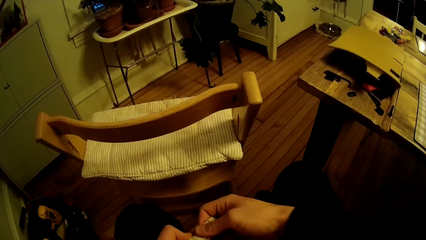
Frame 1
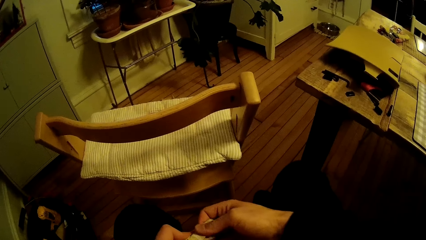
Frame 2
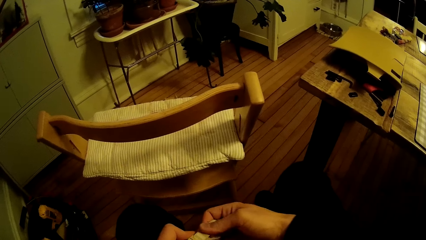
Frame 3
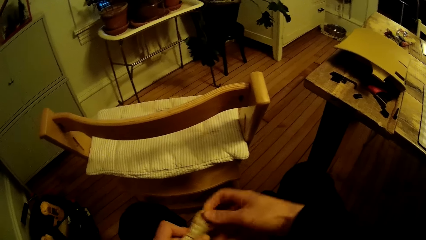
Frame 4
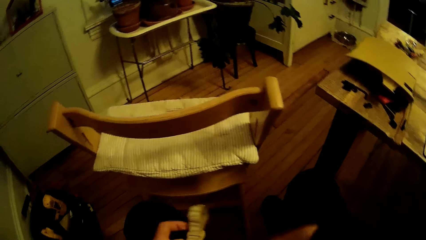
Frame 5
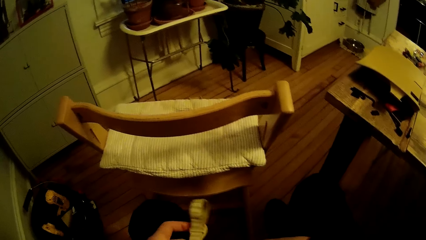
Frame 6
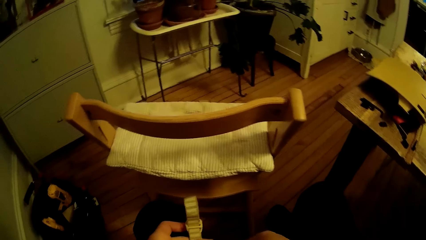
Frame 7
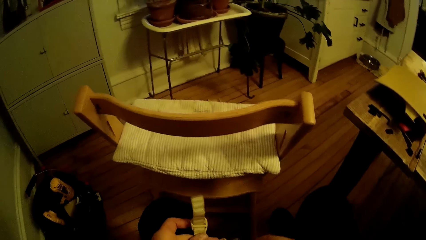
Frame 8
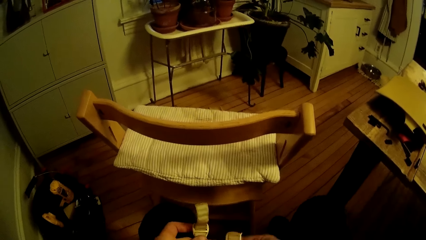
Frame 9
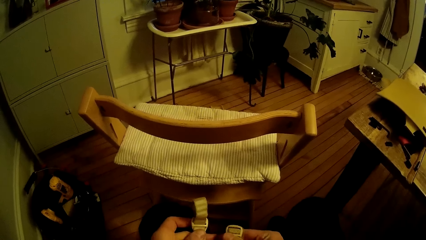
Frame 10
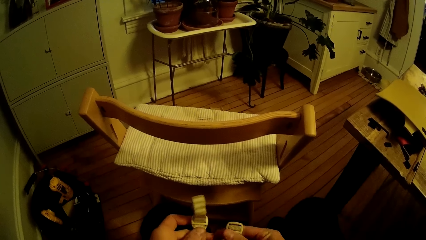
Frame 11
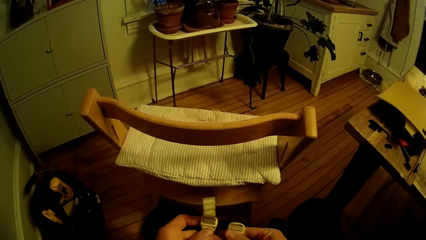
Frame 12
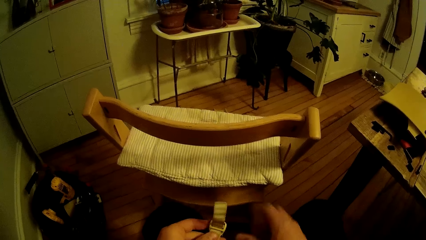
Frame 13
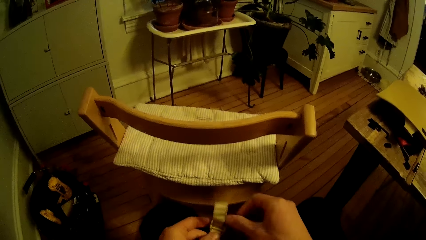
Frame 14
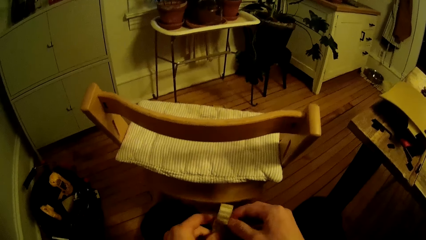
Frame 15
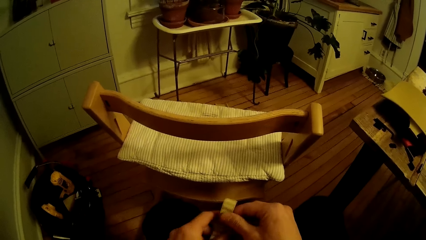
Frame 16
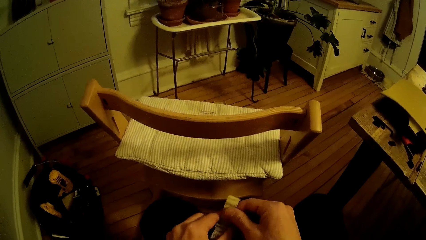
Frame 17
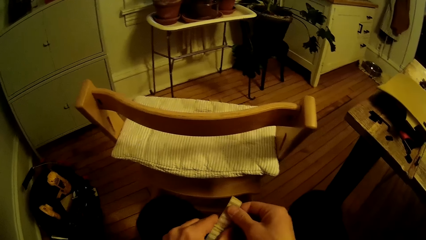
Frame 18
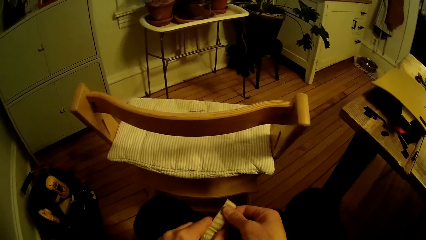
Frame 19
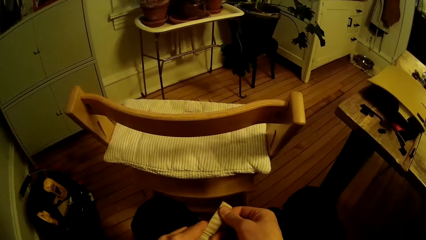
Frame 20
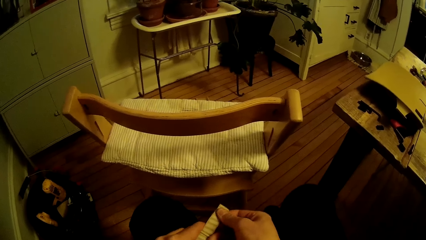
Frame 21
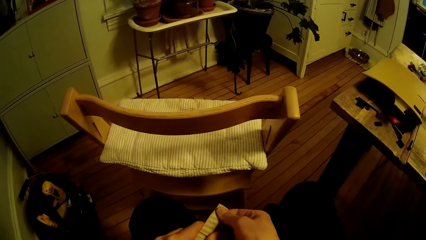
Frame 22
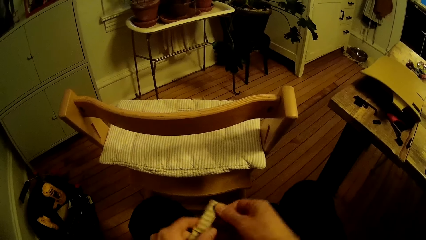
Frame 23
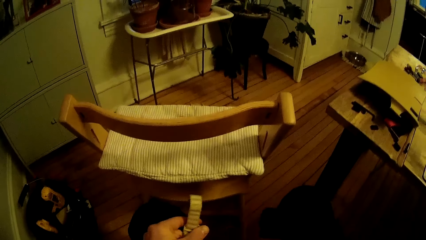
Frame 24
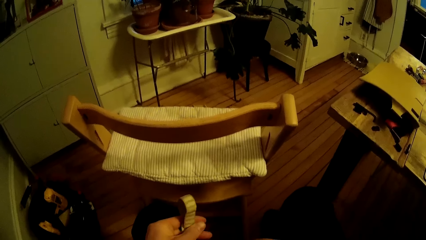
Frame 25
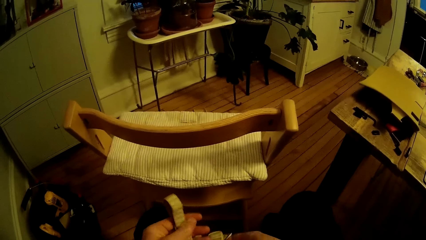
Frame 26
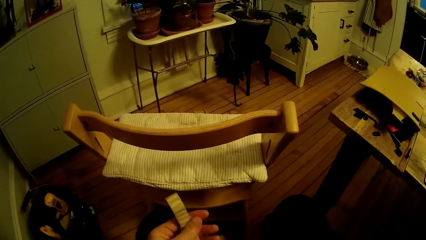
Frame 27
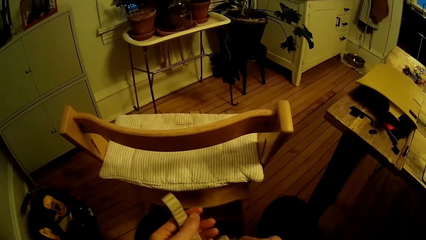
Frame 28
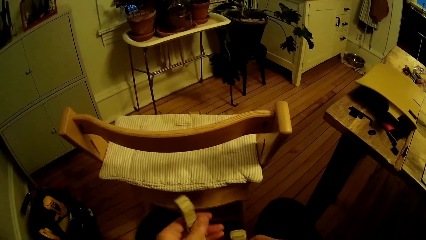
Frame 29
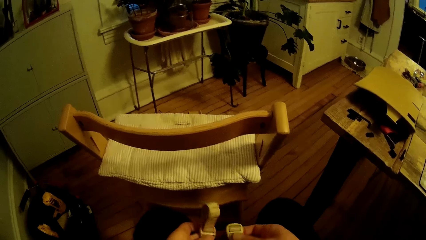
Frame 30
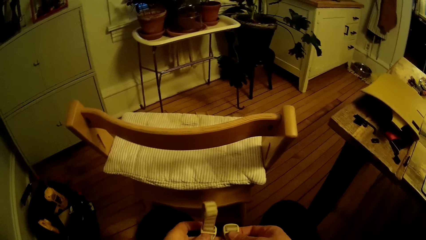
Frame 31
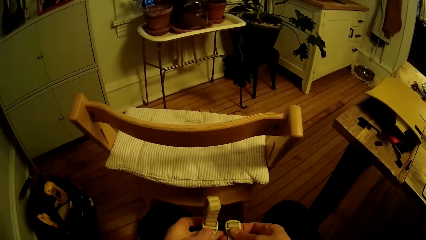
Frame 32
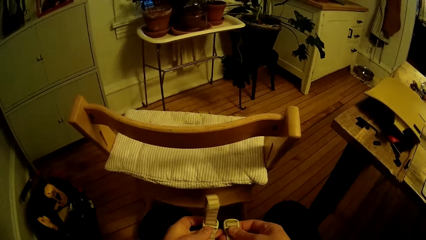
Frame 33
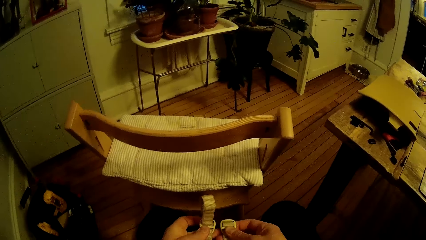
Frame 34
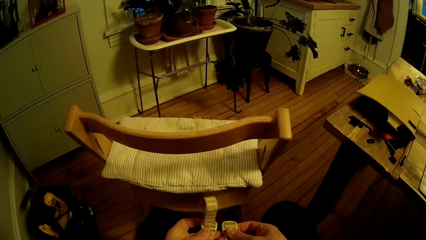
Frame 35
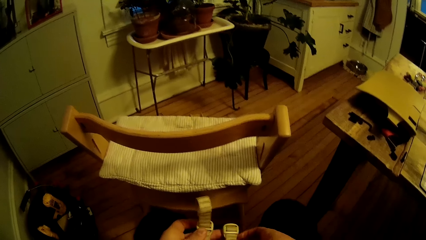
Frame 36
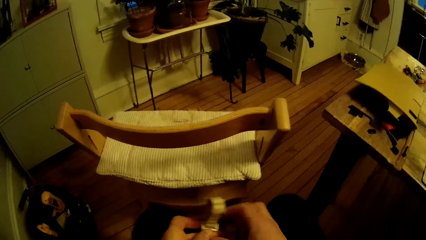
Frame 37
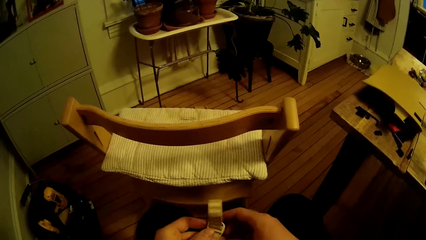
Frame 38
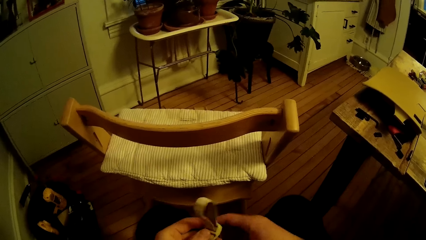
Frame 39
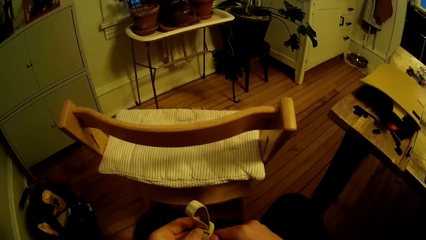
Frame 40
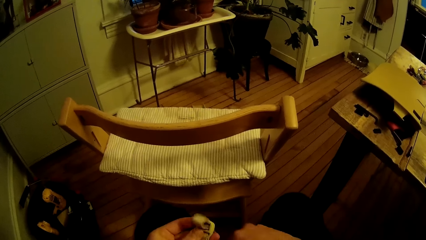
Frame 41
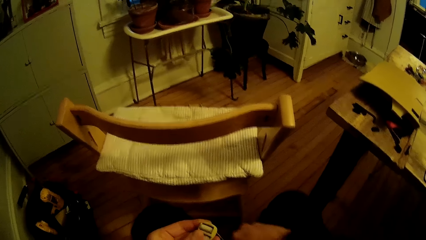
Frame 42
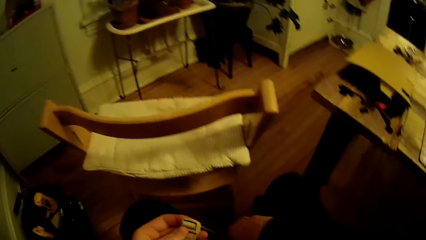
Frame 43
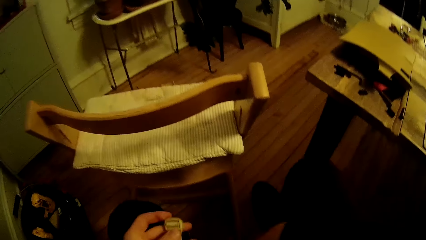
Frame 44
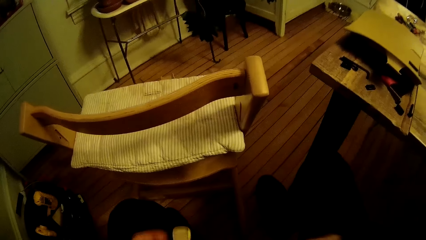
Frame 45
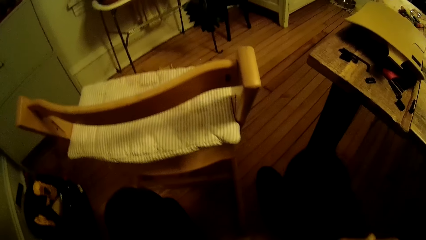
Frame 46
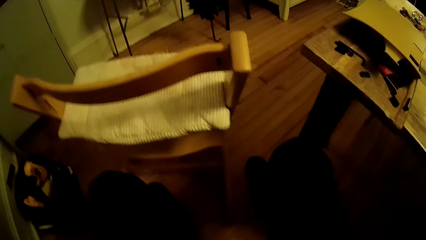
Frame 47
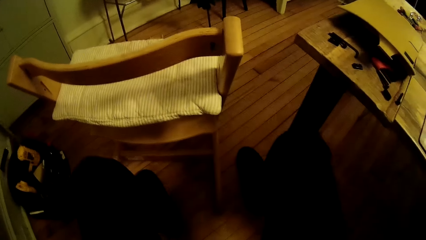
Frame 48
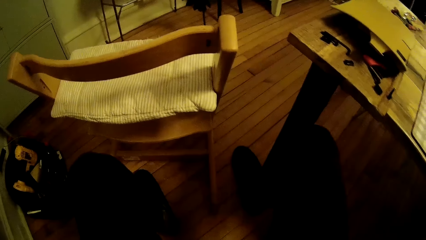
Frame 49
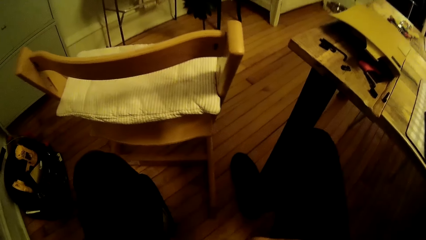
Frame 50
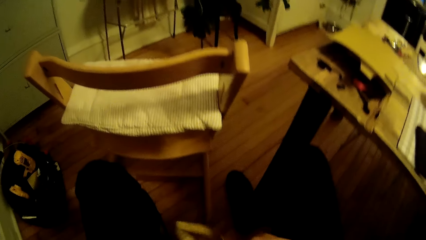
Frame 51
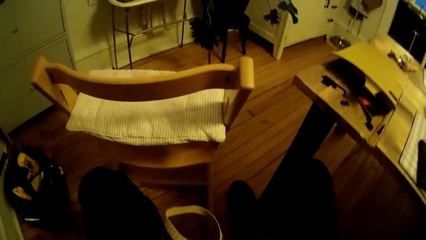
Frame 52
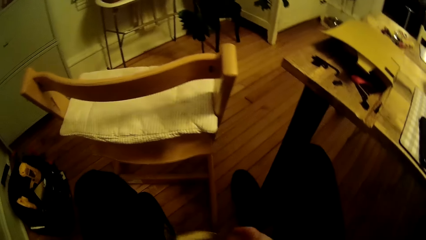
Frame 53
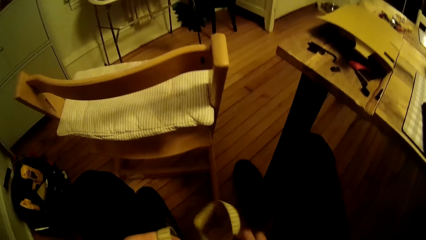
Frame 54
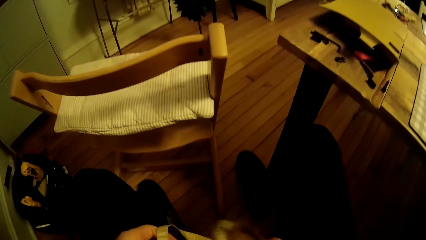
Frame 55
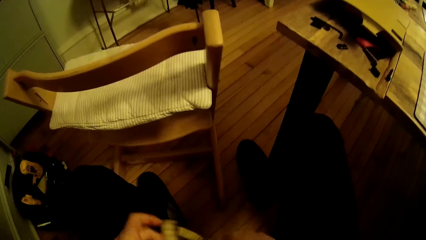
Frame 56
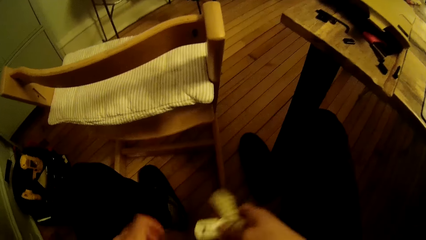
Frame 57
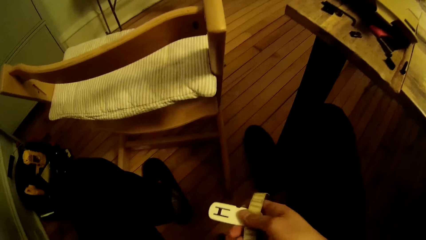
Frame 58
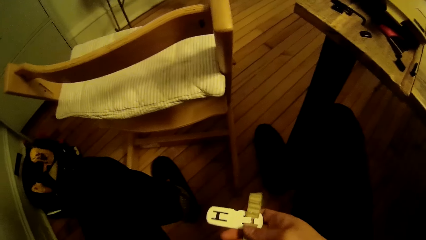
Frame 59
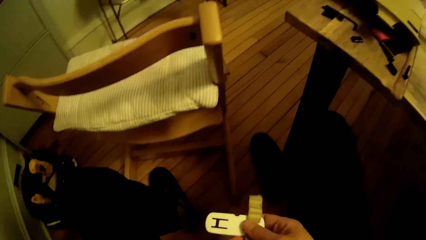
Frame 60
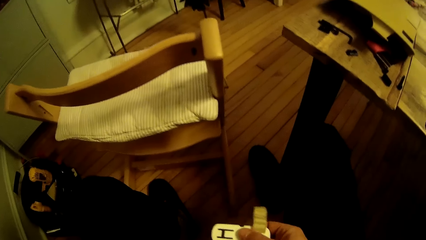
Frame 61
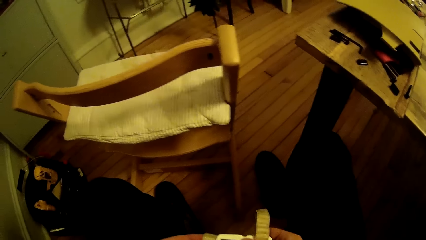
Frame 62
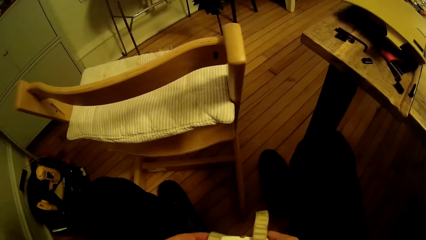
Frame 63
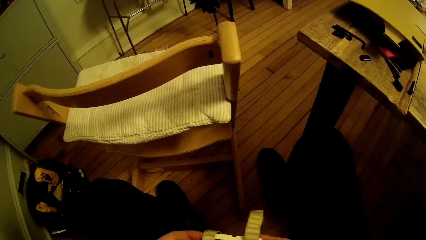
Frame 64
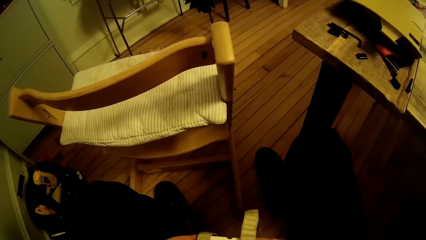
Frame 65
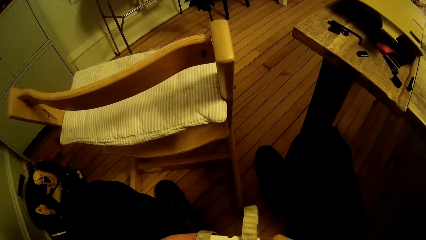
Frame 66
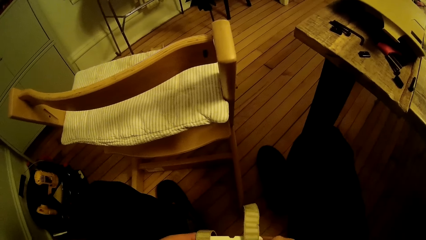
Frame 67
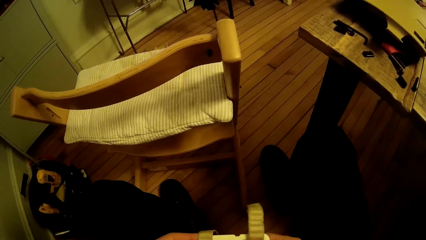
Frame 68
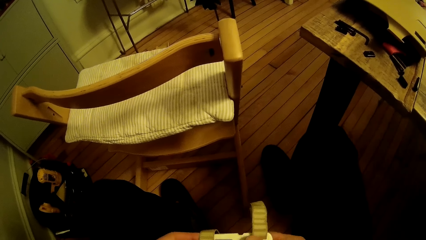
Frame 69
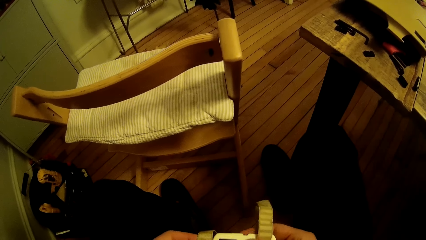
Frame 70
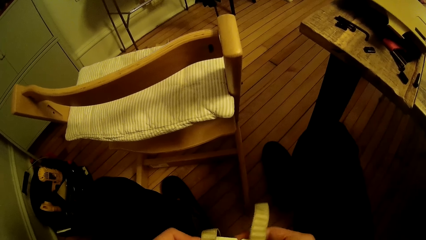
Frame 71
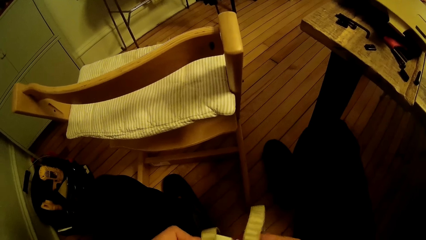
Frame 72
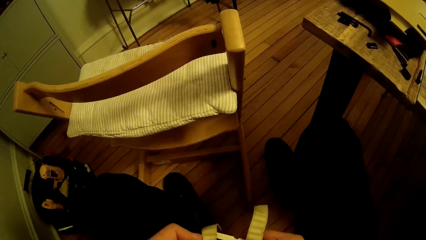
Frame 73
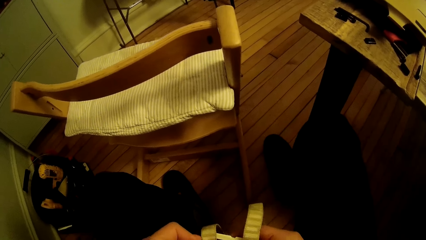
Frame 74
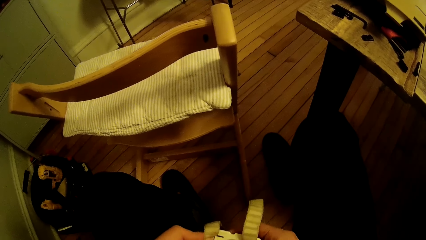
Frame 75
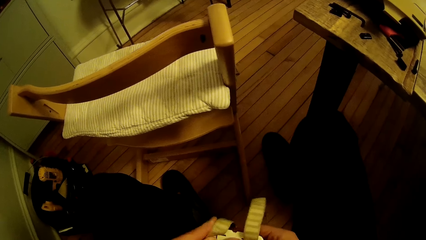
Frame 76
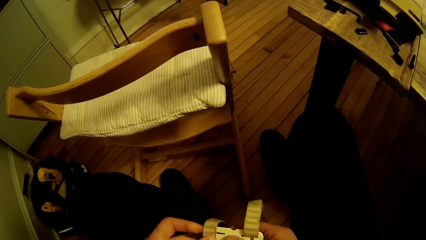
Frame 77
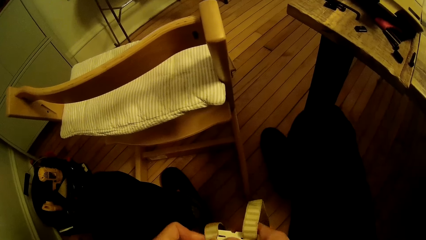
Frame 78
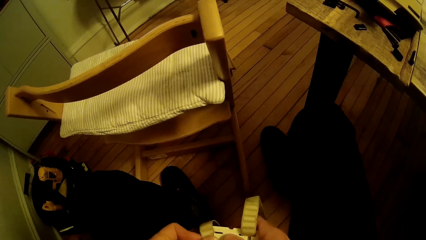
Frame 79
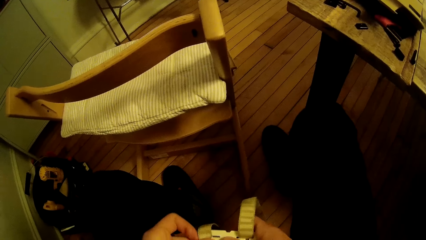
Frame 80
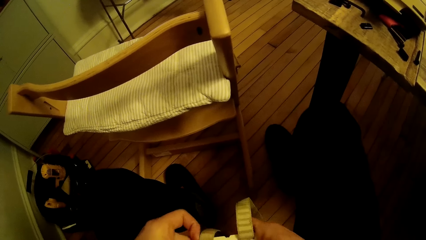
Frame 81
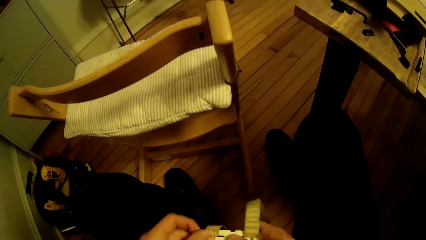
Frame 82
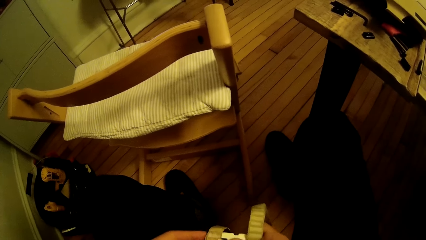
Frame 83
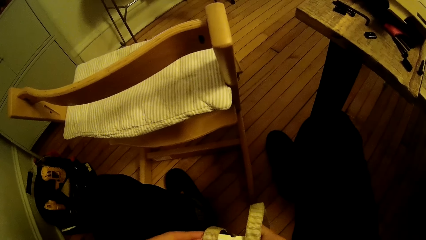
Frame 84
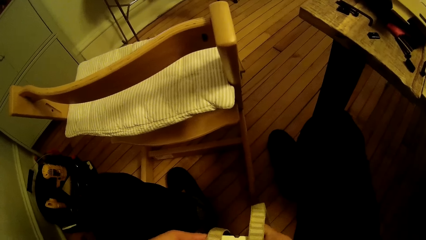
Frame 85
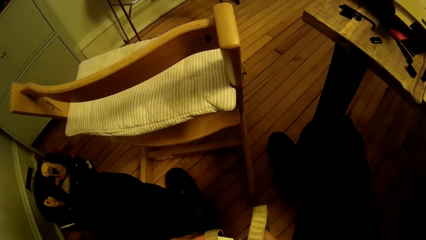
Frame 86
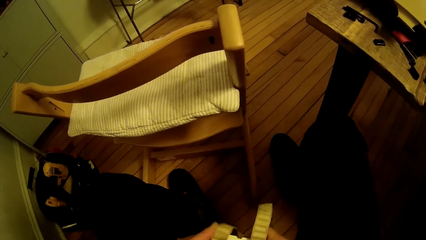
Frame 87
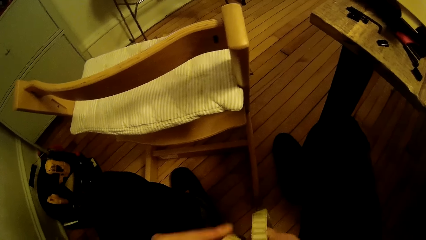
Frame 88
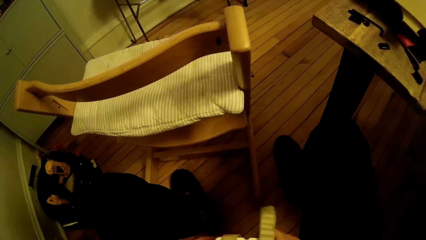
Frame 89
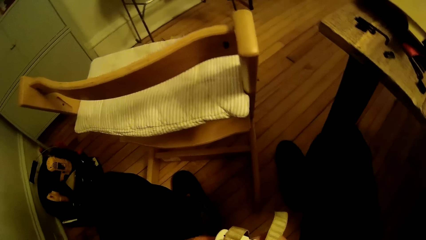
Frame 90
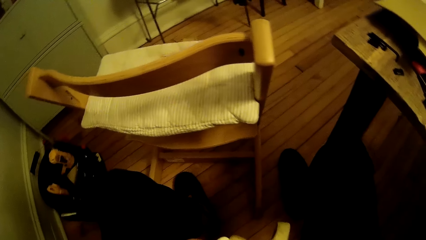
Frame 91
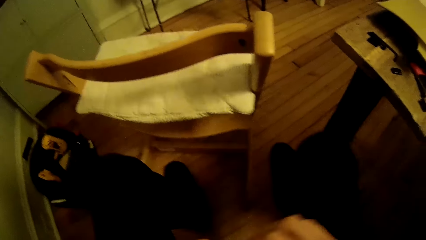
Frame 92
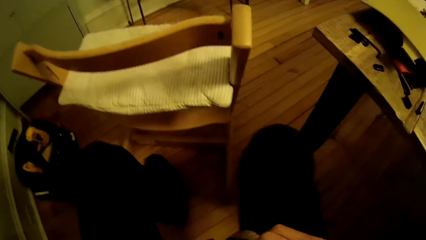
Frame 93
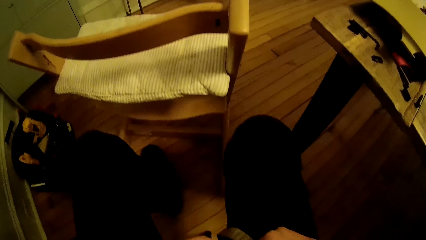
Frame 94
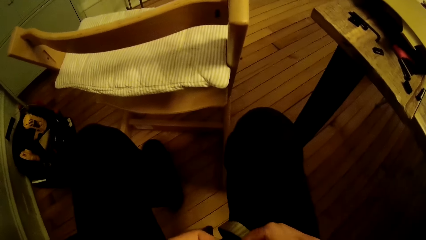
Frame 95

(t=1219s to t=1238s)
The camera wearer removes a hand from the belt. They hold the belt. They drop the belt. They adjust the belt. They move a hand away from the belt. They compare belts. They adjust the belt. They lift the belt. They drop the belt. They hold the belt with the other hand. They fix the belt on the buckle.
